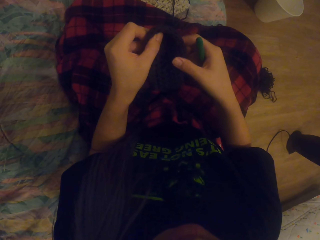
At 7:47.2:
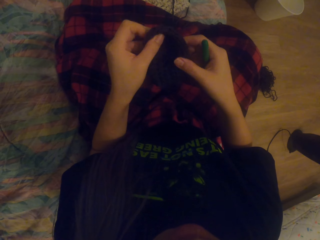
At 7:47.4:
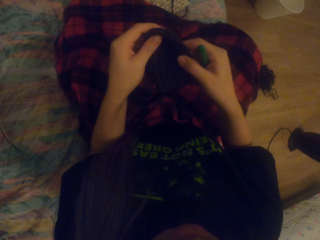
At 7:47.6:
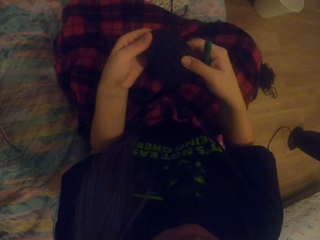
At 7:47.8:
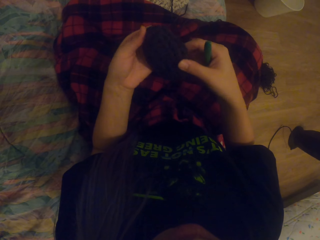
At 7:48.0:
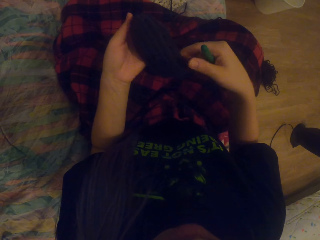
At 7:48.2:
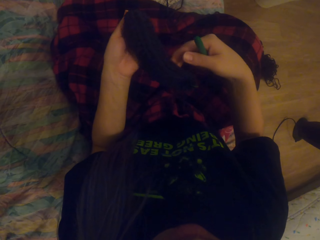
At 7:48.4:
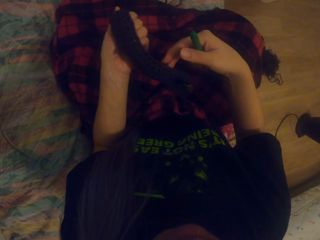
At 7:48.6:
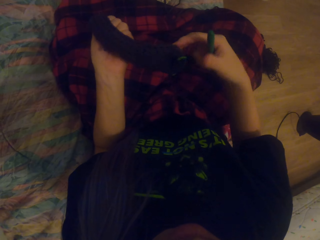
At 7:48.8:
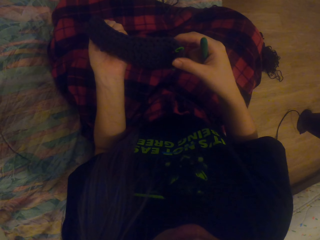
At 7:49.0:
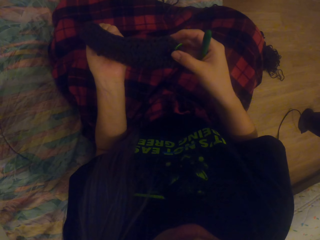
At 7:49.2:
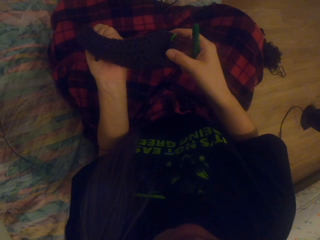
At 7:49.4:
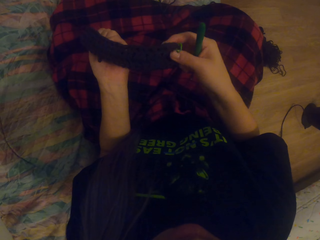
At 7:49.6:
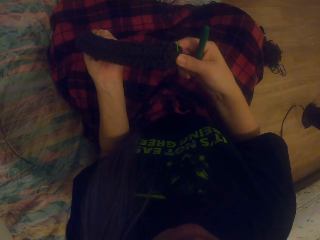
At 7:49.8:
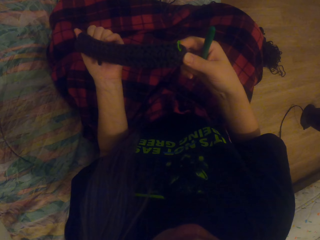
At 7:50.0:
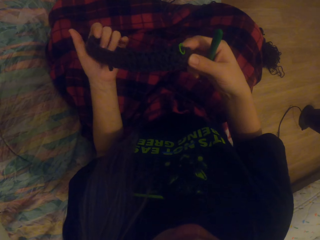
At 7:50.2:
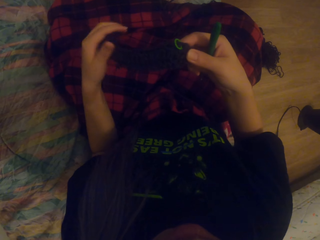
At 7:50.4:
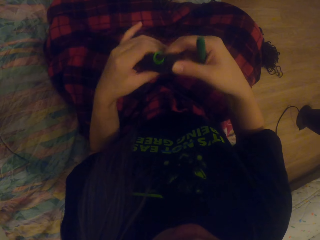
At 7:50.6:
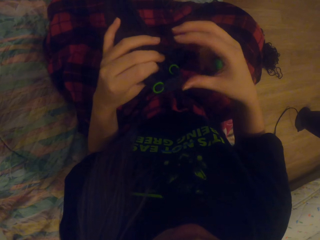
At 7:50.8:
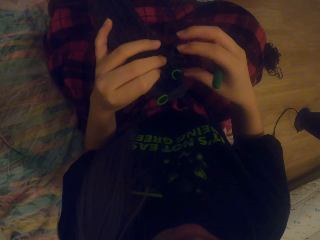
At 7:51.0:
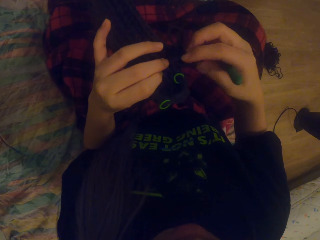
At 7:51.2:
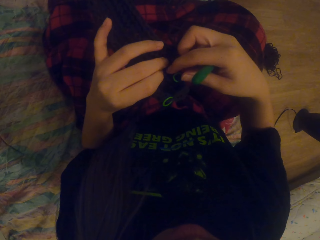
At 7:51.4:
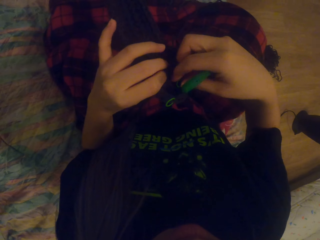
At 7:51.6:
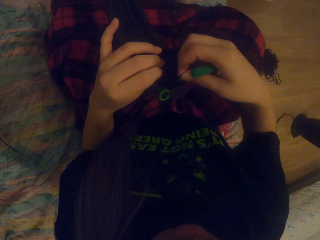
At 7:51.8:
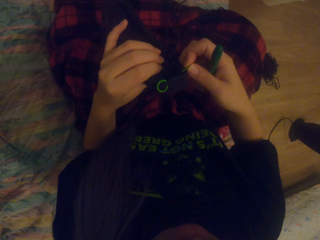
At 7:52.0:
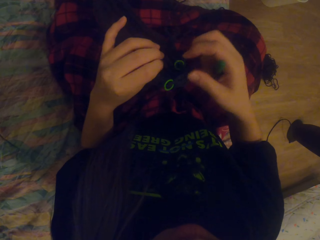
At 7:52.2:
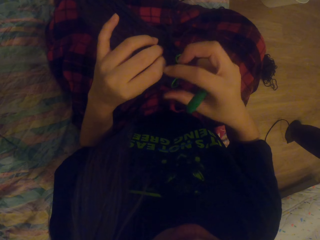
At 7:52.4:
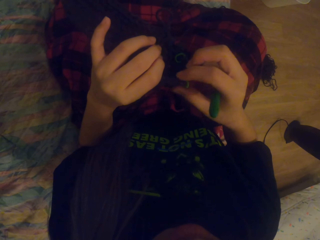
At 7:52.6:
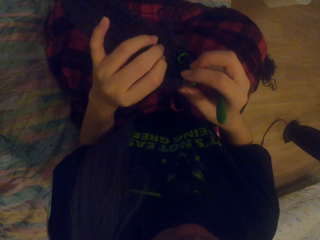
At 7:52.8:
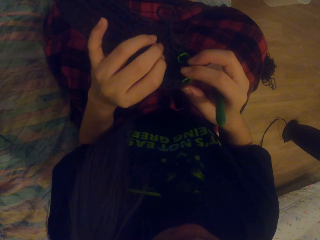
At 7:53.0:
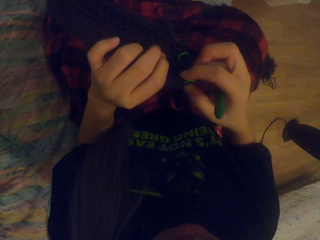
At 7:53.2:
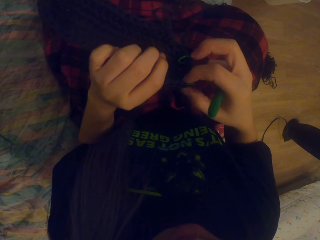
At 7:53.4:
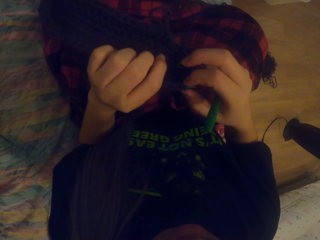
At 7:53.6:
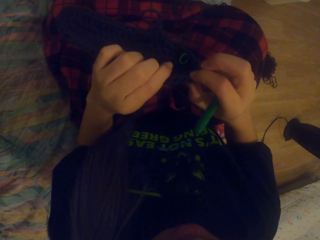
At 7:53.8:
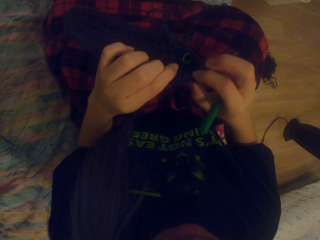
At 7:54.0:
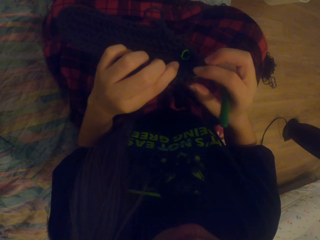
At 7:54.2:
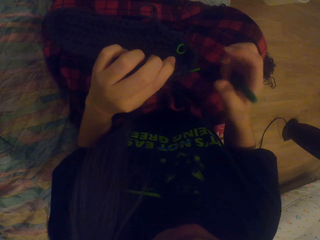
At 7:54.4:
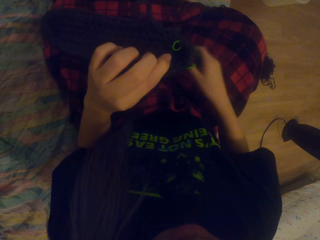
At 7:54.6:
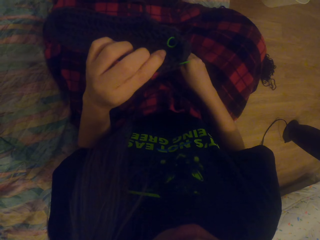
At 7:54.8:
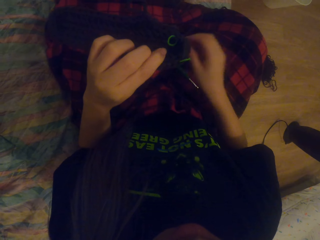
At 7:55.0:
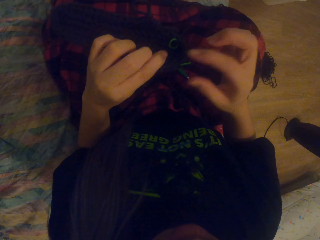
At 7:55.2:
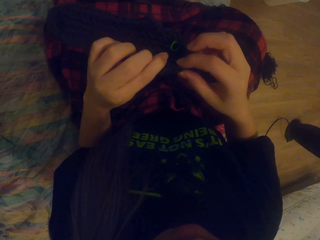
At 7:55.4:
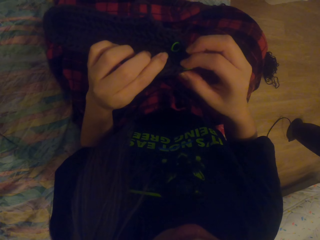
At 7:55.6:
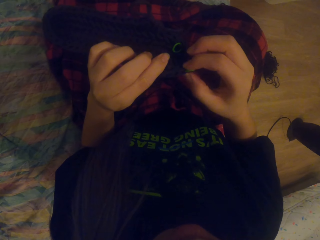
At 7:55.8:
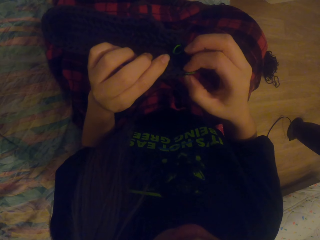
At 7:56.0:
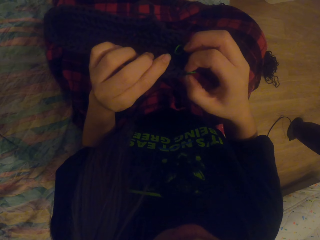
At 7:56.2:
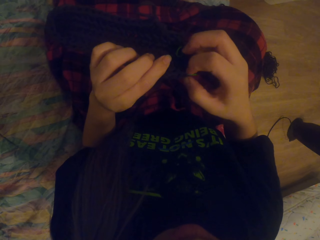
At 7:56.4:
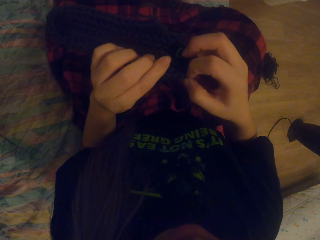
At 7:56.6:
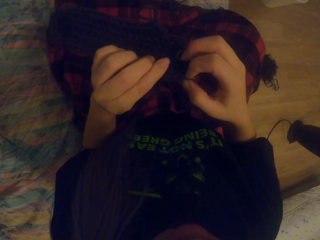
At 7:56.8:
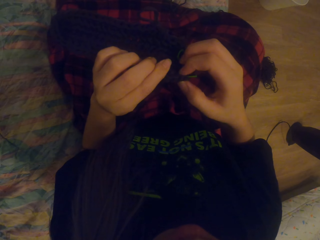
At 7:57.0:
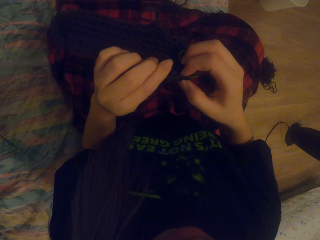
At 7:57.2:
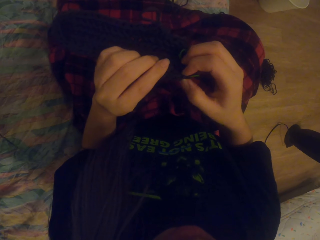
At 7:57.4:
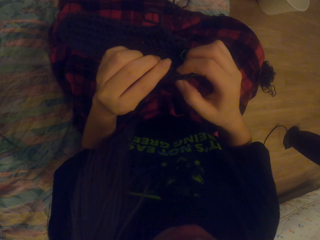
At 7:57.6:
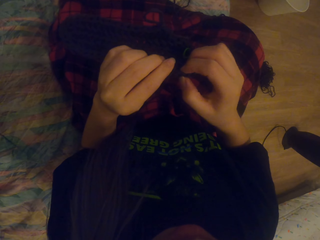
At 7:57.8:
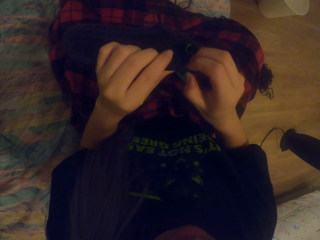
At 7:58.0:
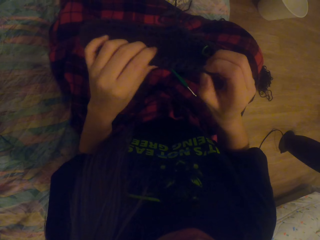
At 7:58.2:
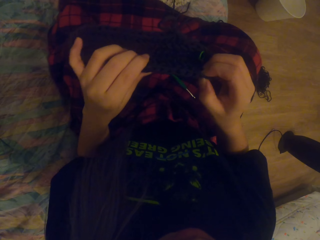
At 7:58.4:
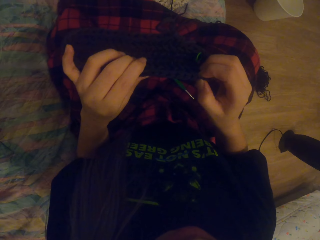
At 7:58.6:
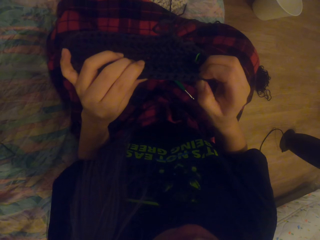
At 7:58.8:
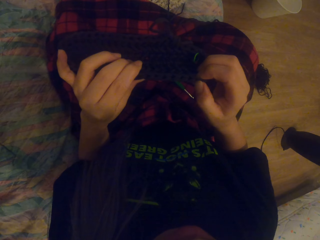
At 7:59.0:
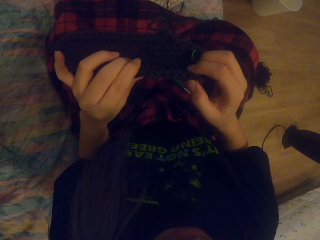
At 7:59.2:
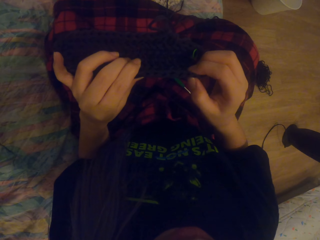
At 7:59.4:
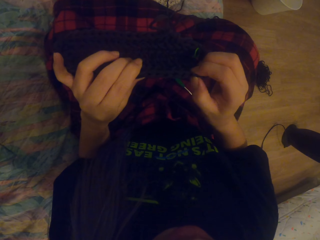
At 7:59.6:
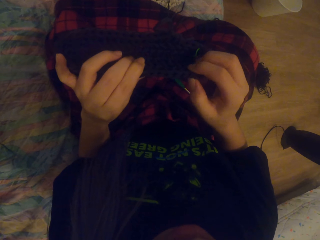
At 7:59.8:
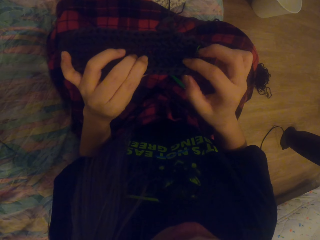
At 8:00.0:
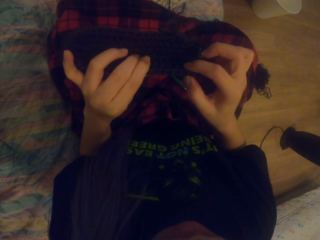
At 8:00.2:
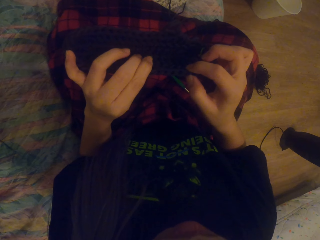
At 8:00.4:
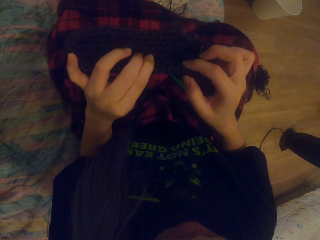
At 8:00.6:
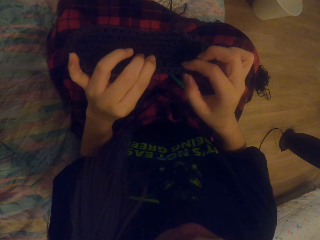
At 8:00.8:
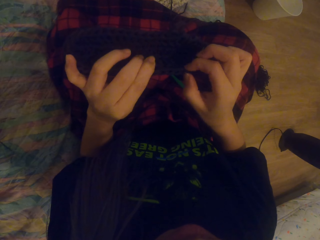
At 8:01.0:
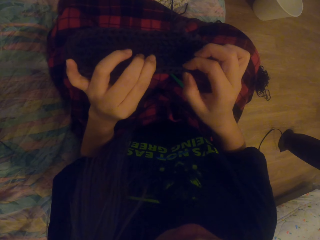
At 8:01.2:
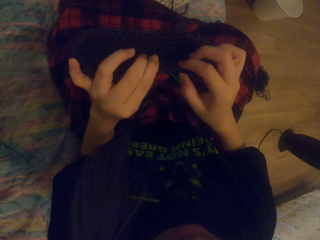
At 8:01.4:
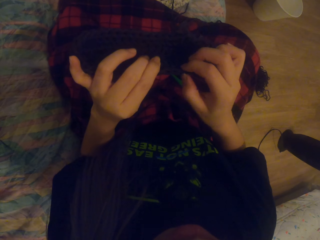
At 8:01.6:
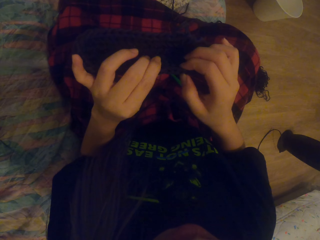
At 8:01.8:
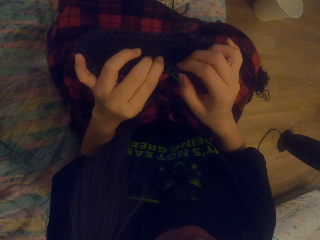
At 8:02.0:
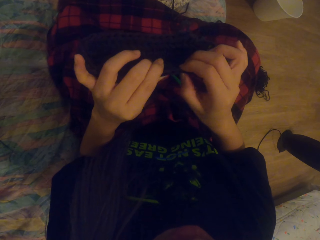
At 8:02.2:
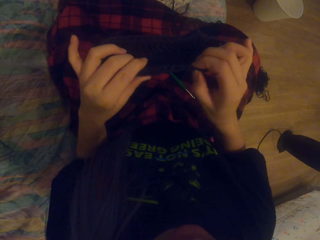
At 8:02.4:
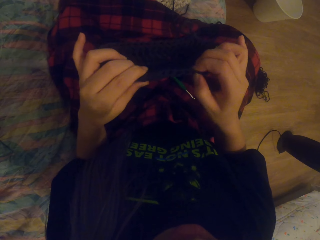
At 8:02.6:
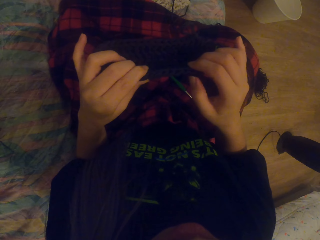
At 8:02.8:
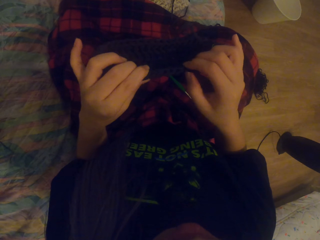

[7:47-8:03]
The camera wearer places the crochet hook on her lap. She counts the stitches on the crochet.

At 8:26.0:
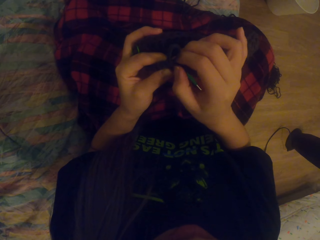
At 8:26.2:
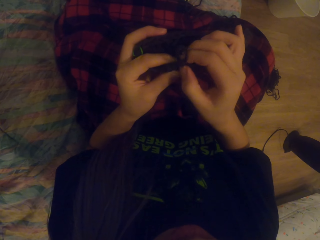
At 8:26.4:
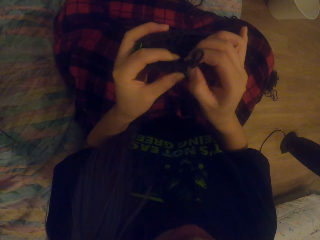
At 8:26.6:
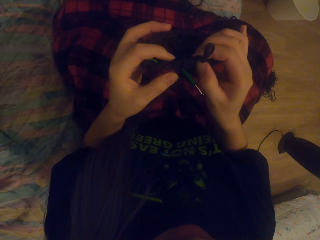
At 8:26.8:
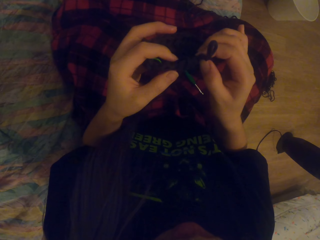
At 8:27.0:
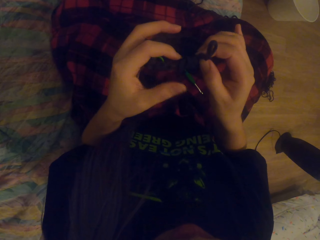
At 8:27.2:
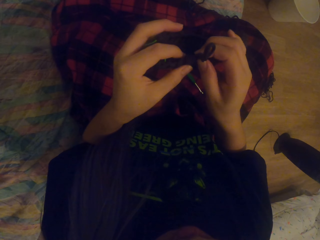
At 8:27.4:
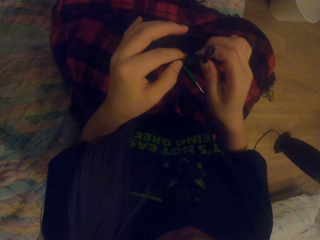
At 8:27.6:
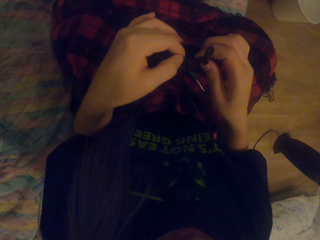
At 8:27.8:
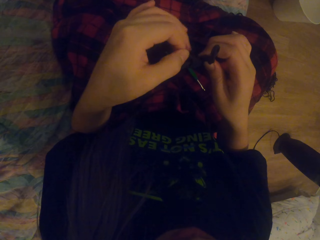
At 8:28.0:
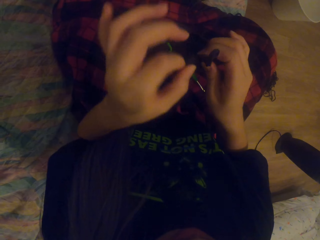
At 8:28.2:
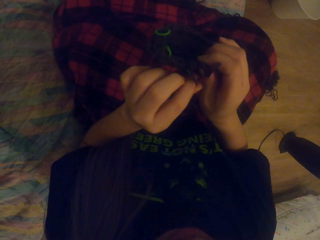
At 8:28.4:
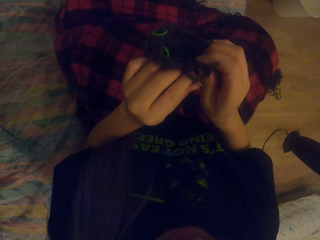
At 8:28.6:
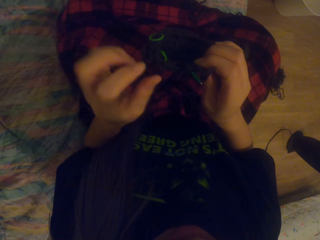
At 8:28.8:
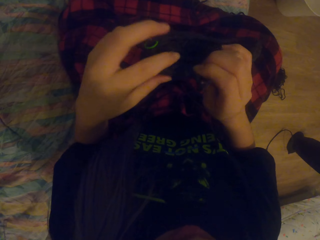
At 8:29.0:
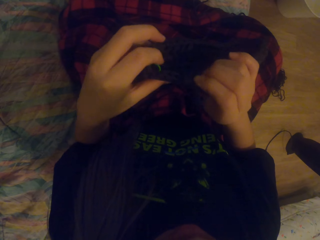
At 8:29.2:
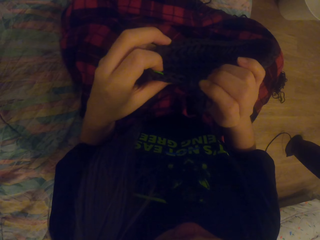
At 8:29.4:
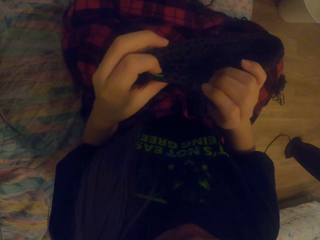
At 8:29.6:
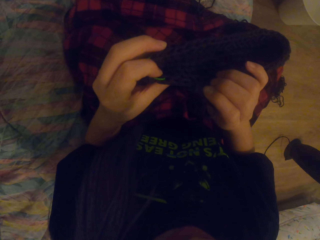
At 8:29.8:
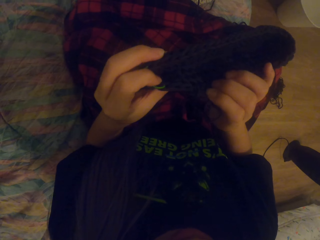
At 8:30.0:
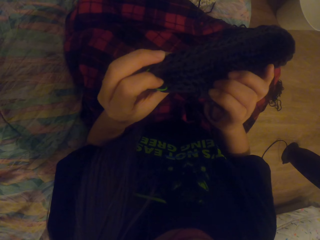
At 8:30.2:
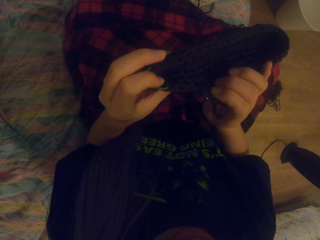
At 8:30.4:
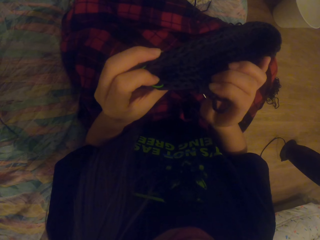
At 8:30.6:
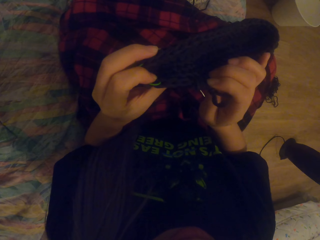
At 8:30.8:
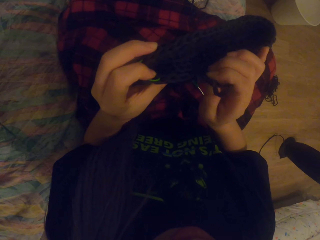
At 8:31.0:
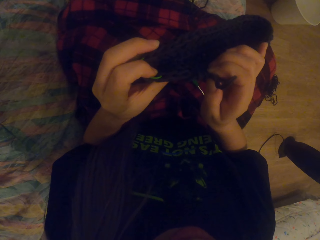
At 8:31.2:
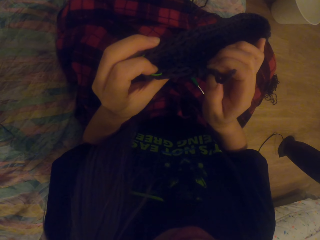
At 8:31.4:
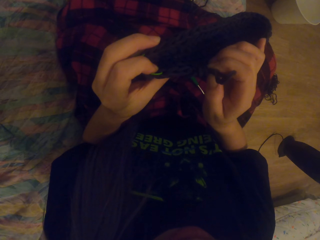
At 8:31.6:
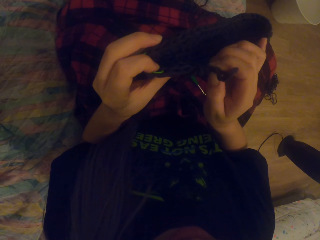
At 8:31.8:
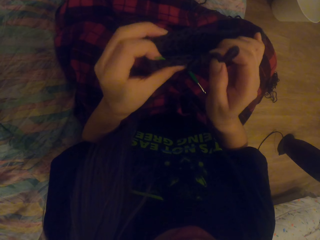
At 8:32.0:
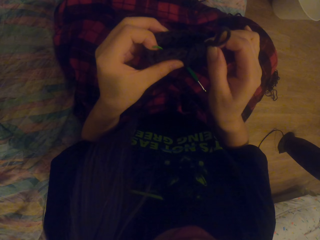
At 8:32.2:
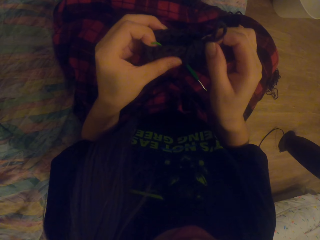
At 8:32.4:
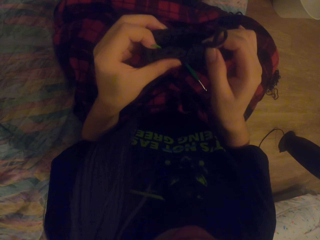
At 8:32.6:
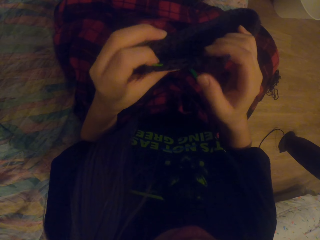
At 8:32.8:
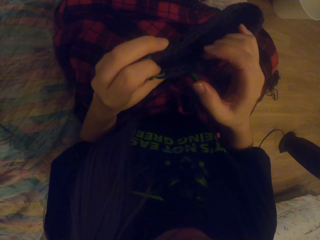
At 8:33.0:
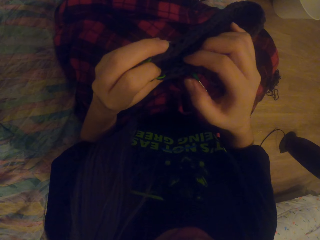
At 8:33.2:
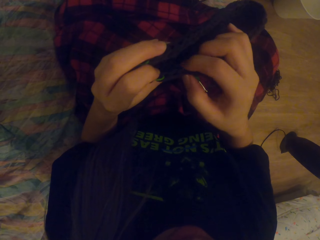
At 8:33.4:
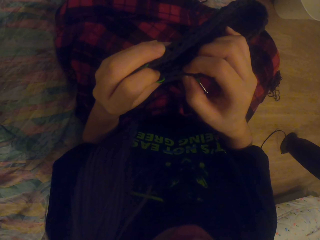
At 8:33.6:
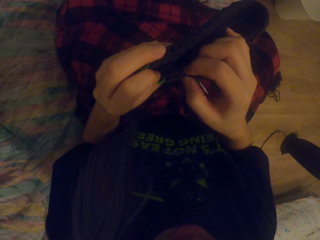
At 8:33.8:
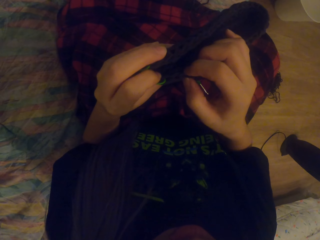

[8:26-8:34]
The camera wearer looks at the crochet.
